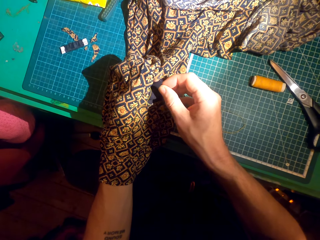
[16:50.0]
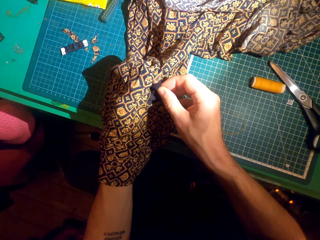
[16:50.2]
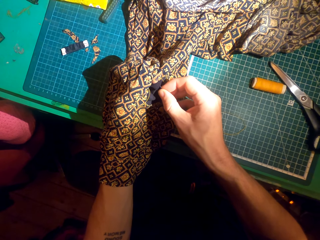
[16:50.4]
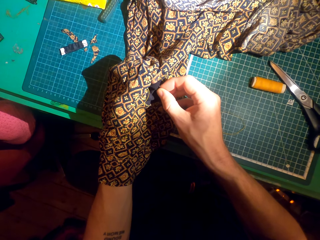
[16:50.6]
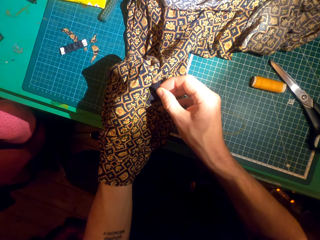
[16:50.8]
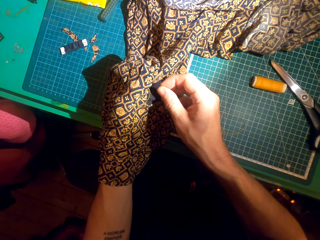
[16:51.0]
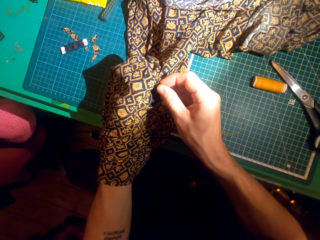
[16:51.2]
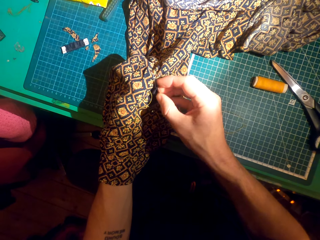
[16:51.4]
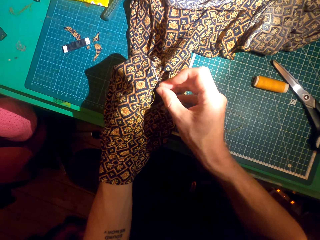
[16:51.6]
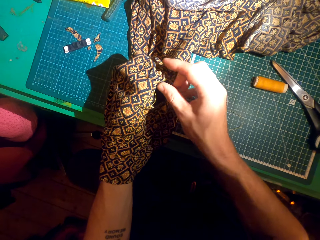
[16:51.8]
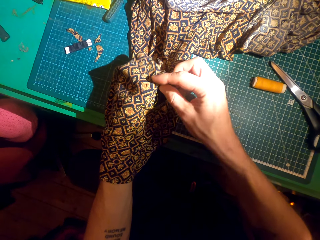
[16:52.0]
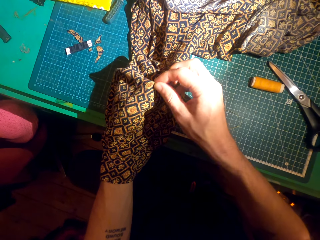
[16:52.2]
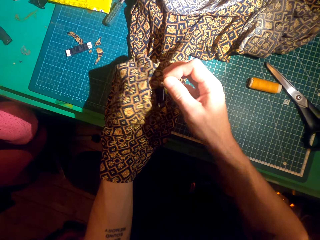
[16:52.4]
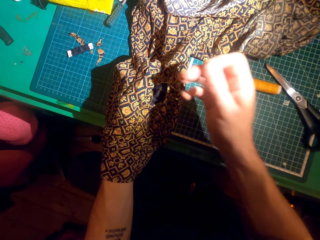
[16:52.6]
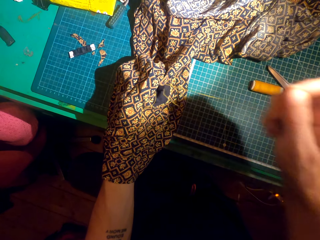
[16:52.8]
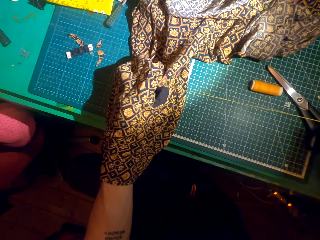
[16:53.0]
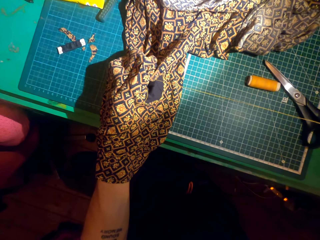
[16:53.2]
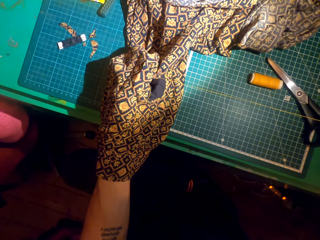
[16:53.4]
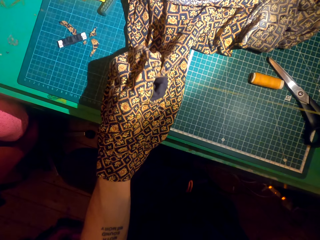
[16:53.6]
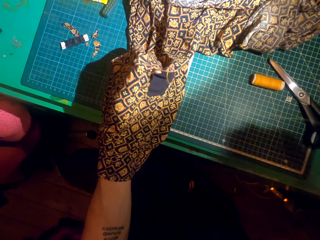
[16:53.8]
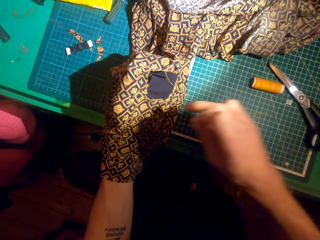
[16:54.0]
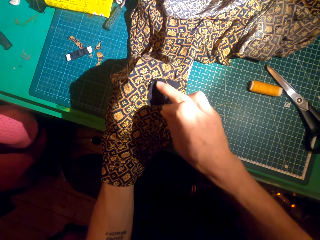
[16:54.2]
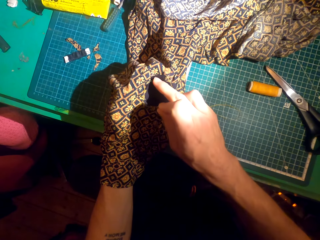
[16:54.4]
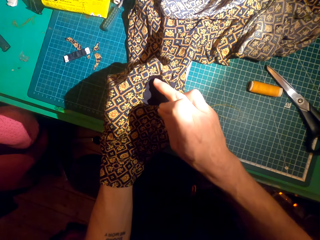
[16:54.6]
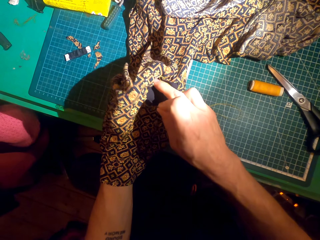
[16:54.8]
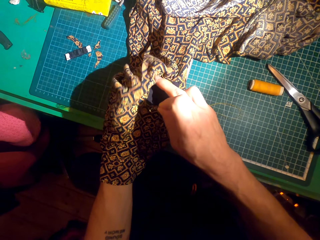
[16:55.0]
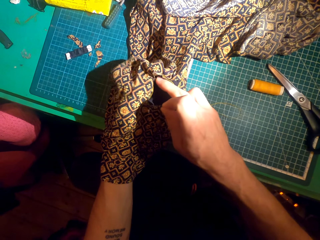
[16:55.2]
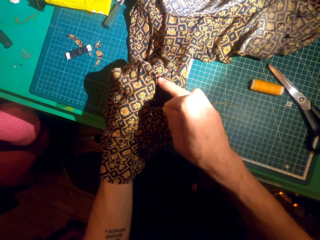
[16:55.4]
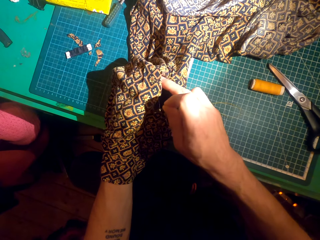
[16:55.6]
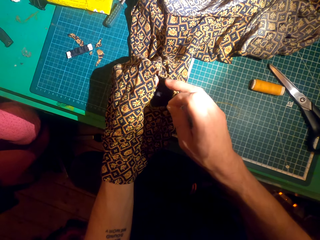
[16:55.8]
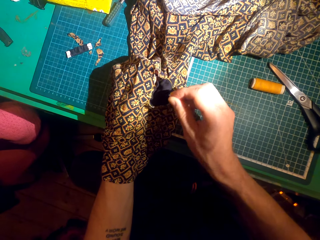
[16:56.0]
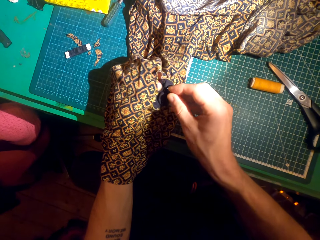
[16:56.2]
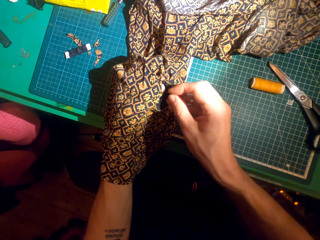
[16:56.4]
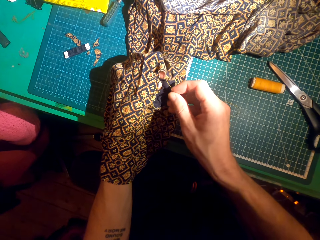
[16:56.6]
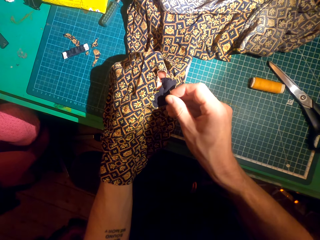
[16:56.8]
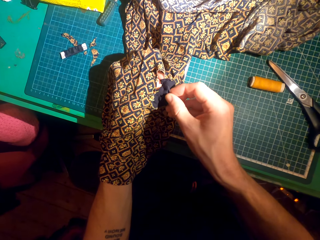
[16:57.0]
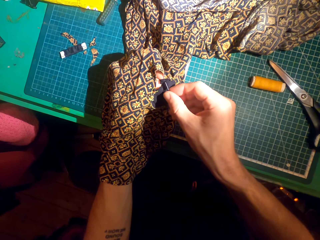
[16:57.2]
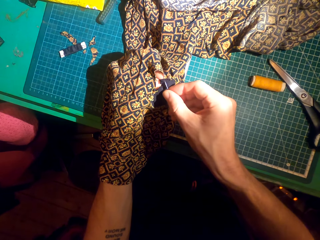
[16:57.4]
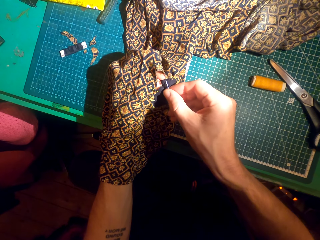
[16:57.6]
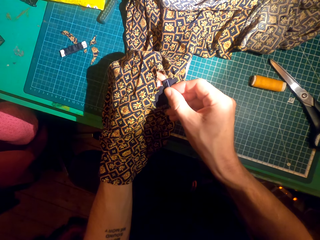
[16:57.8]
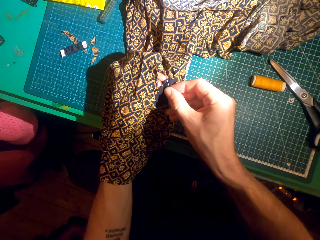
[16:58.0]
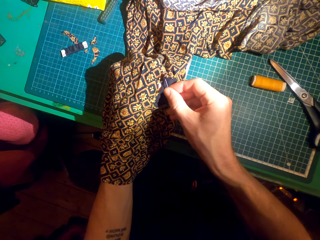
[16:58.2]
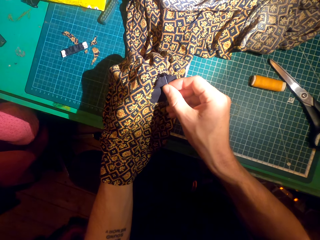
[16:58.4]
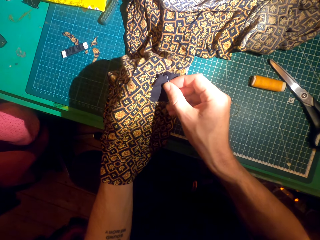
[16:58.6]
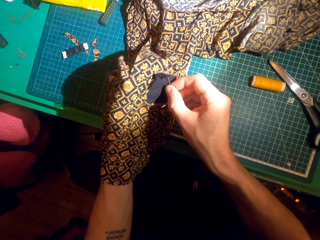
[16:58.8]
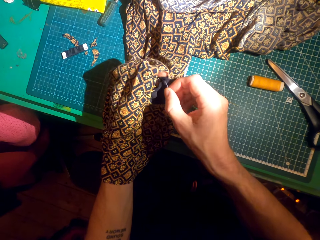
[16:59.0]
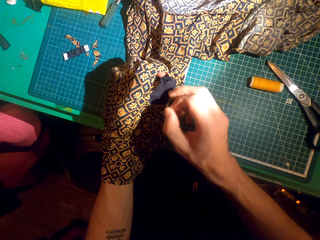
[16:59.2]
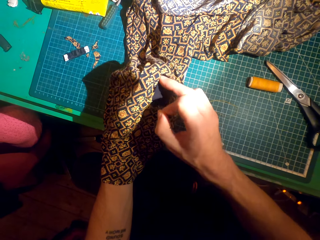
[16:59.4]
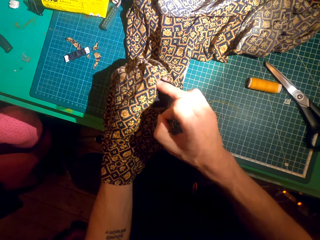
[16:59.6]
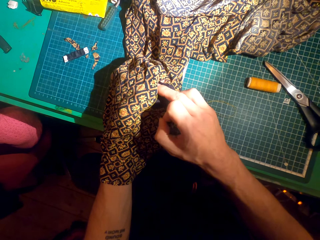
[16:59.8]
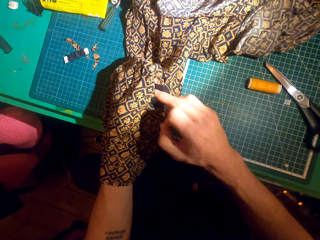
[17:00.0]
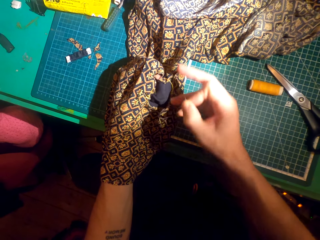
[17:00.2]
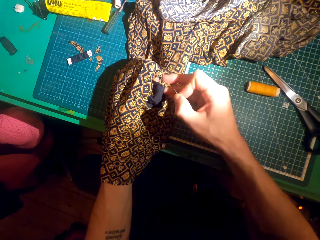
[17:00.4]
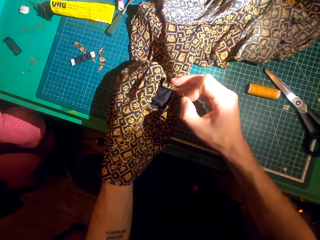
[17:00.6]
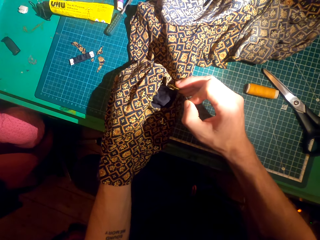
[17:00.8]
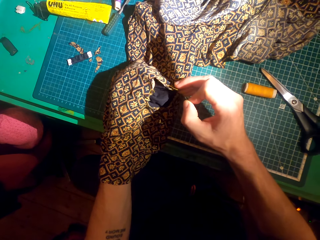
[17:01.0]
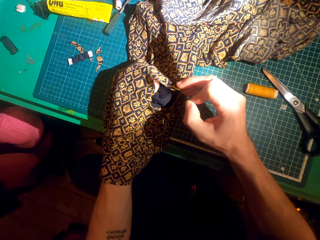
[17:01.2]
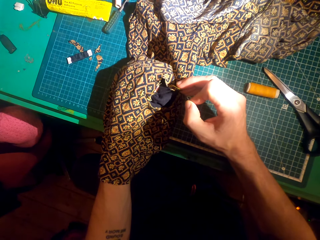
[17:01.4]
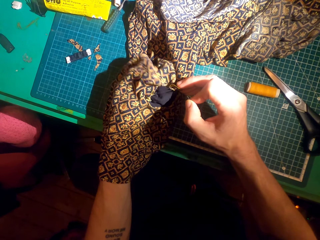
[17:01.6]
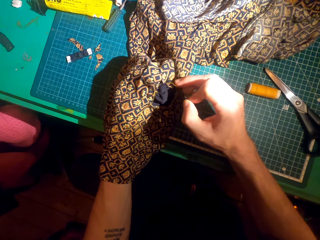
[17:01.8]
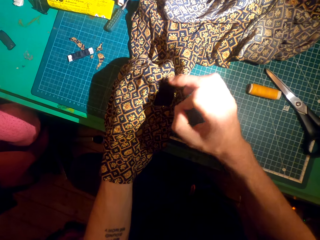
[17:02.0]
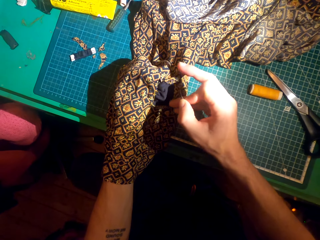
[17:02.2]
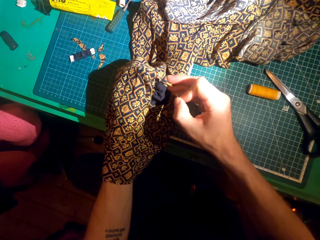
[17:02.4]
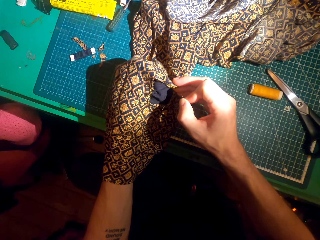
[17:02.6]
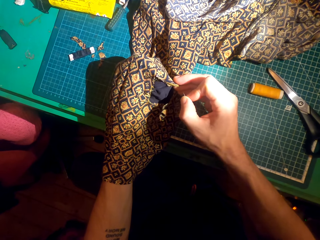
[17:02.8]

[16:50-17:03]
The camera wearer adjusts the cloth.

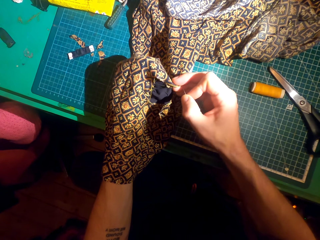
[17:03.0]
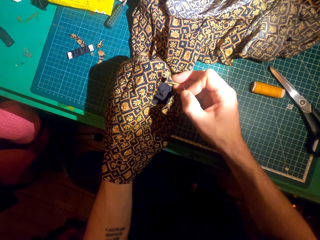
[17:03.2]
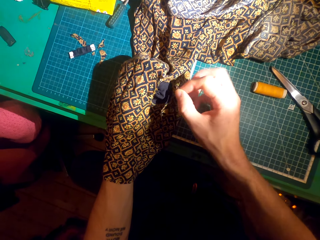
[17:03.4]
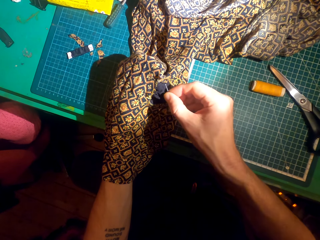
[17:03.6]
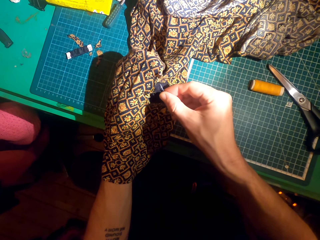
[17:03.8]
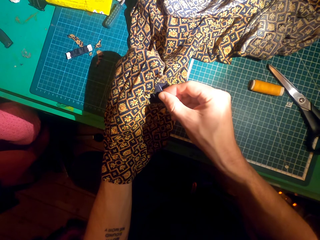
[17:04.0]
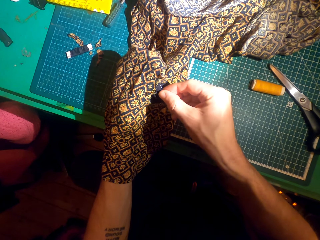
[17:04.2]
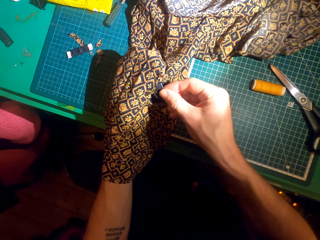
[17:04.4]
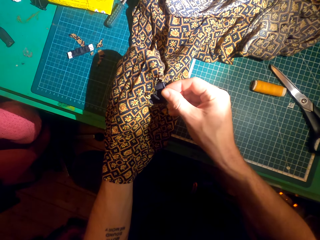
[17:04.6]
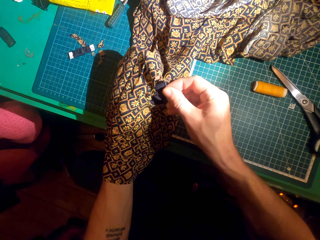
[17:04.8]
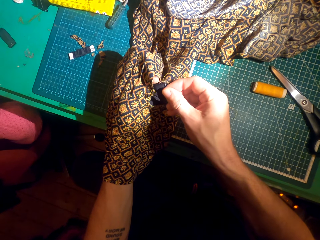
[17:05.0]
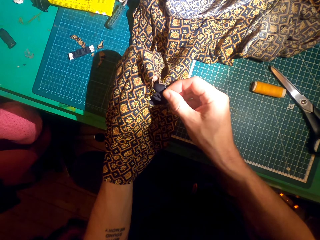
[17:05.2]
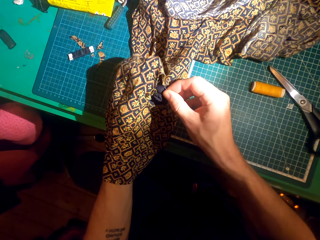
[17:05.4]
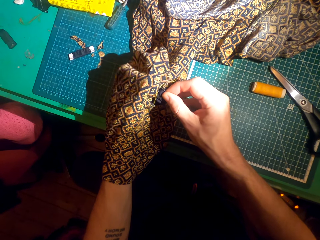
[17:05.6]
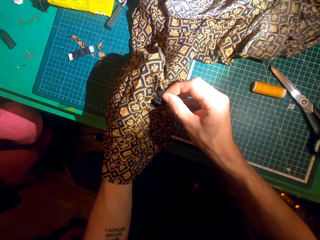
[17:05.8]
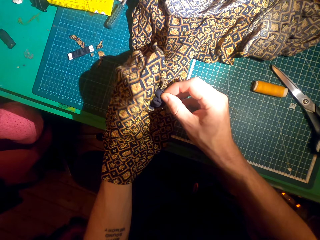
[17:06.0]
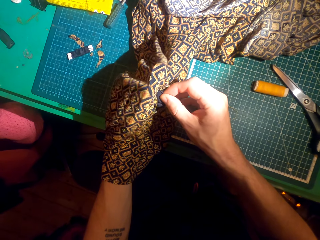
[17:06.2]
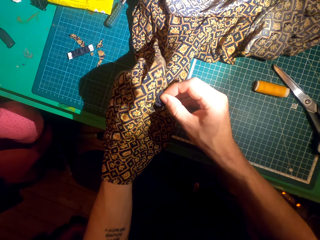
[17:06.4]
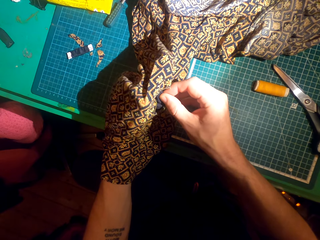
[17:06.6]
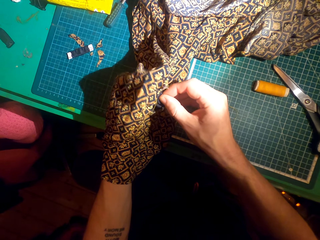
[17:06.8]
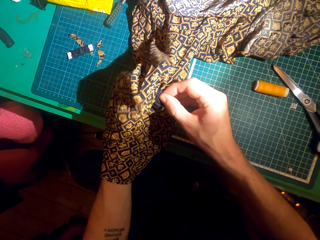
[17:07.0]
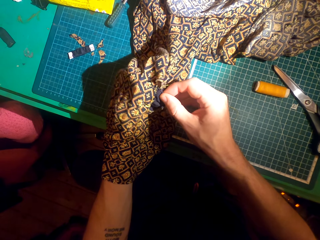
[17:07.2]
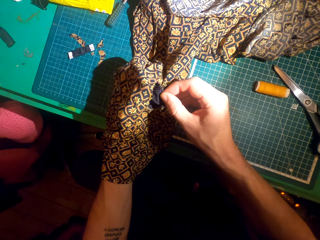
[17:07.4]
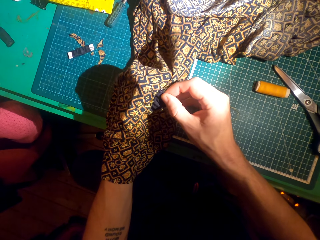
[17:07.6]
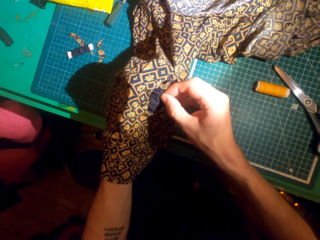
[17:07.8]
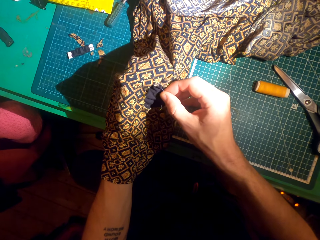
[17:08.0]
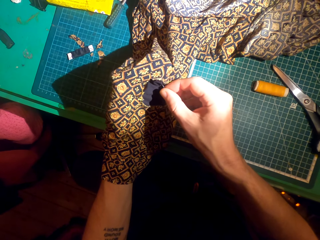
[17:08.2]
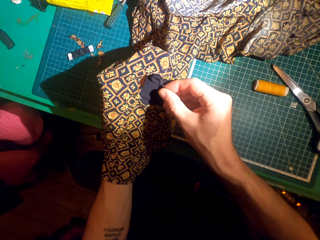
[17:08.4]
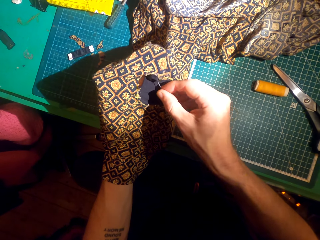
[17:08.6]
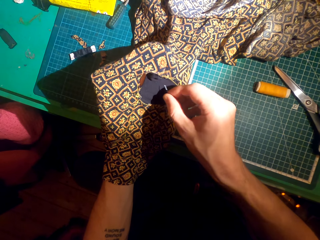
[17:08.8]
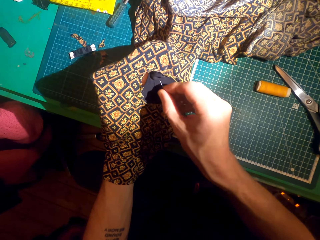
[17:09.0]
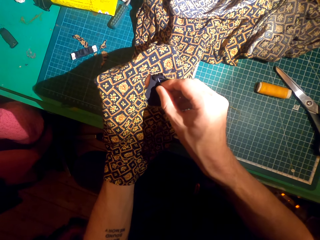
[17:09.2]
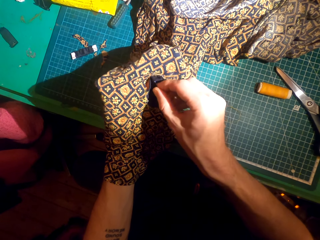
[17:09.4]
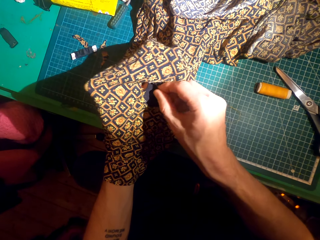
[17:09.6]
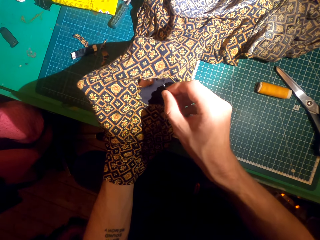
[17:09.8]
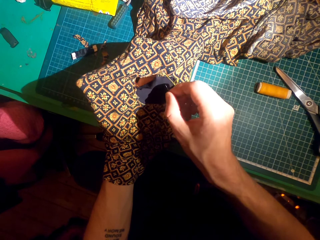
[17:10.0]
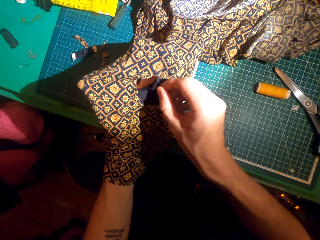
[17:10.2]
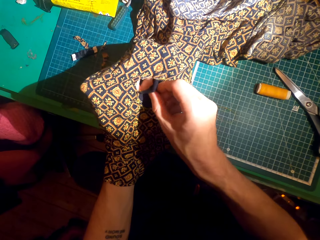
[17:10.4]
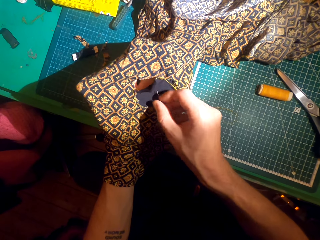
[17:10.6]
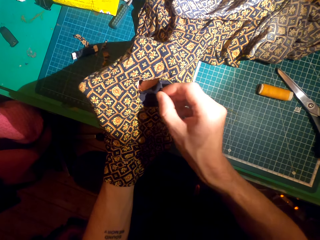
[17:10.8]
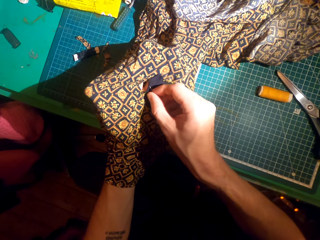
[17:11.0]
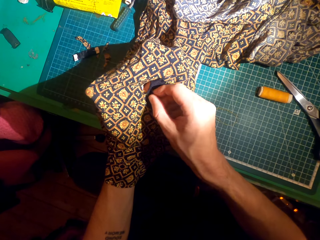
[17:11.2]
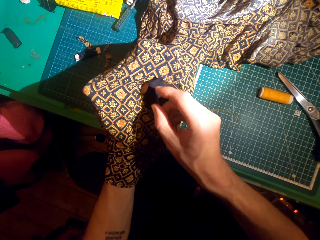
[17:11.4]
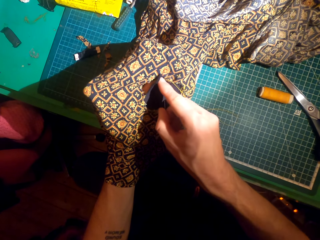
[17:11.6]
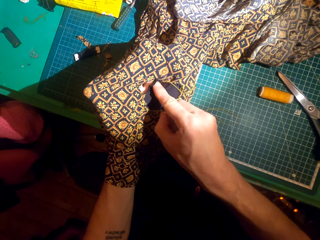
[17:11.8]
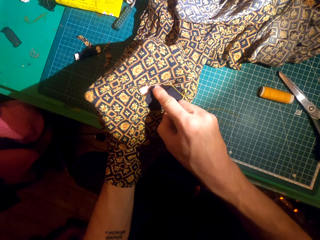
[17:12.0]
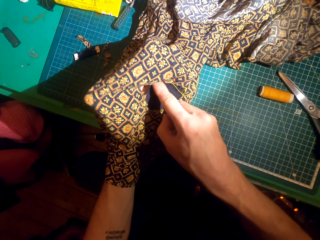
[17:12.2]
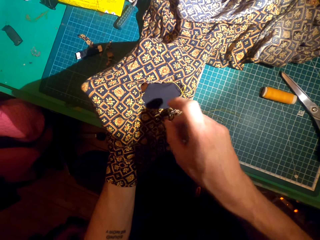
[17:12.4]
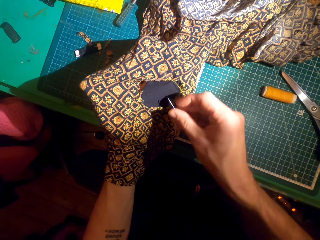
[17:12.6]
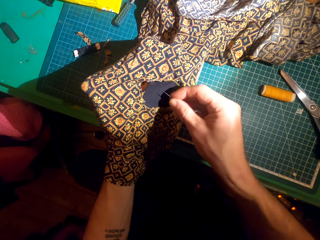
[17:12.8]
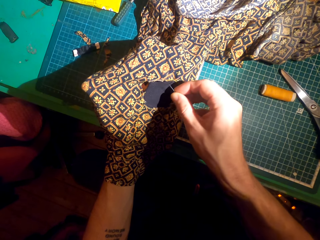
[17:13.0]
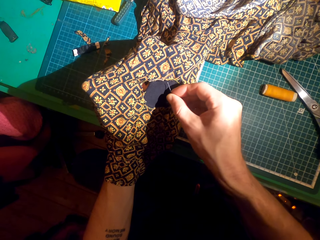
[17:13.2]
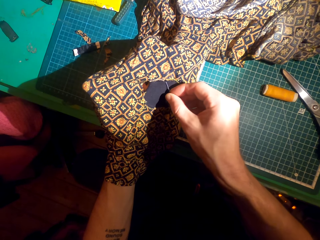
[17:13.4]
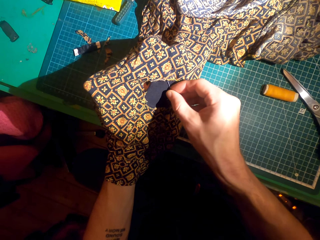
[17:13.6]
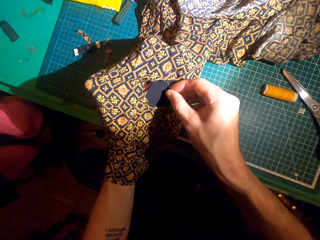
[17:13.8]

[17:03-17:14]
The camera wearer adjusts the patch.
